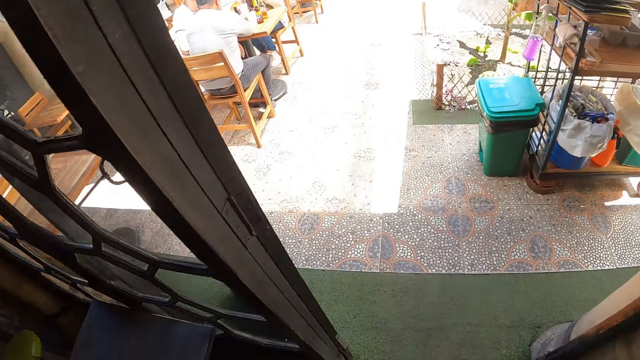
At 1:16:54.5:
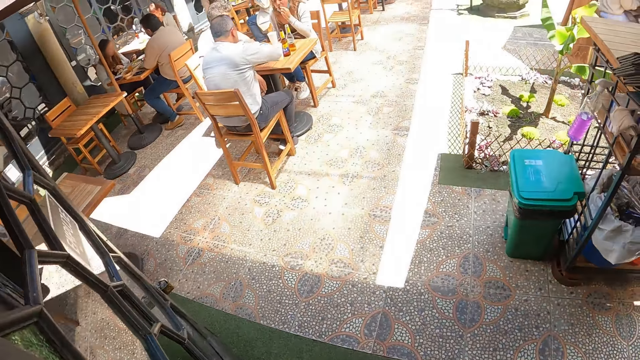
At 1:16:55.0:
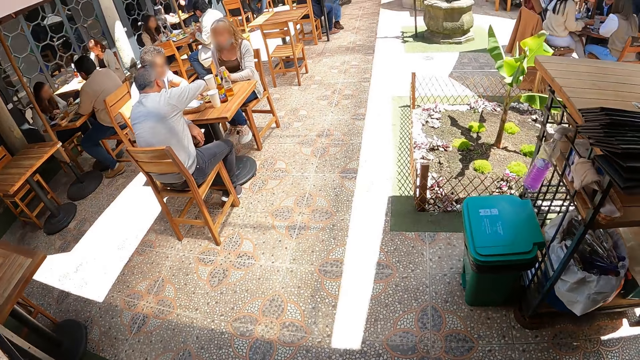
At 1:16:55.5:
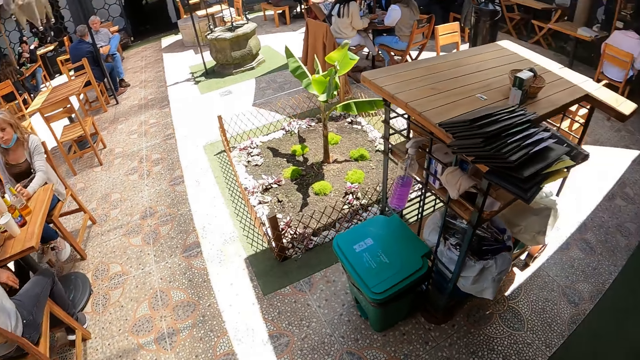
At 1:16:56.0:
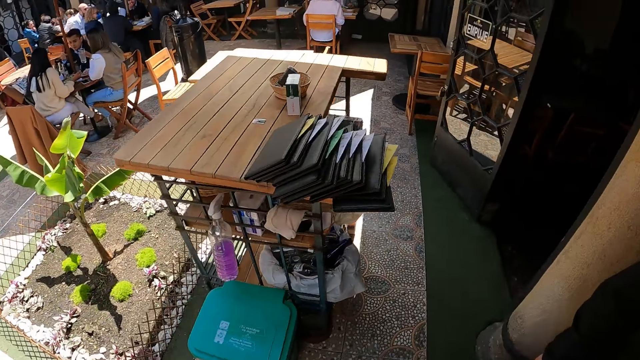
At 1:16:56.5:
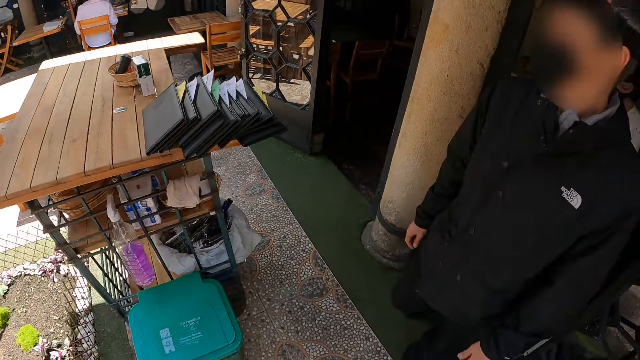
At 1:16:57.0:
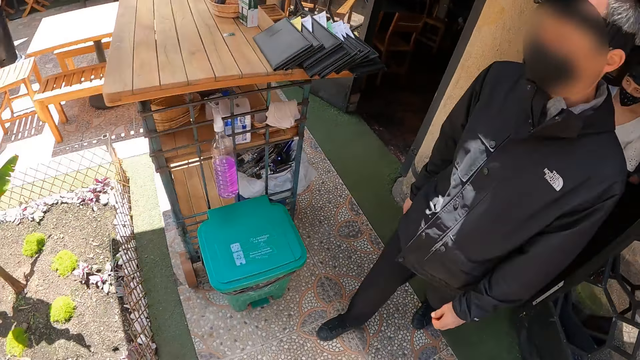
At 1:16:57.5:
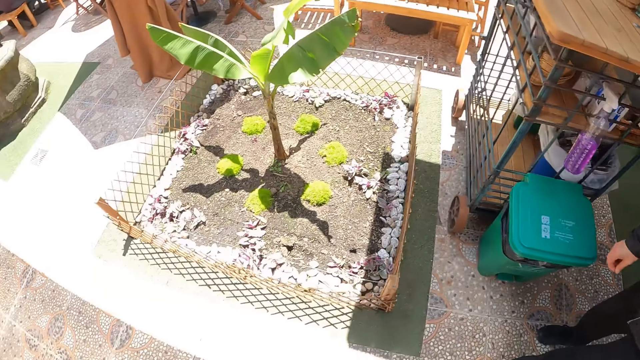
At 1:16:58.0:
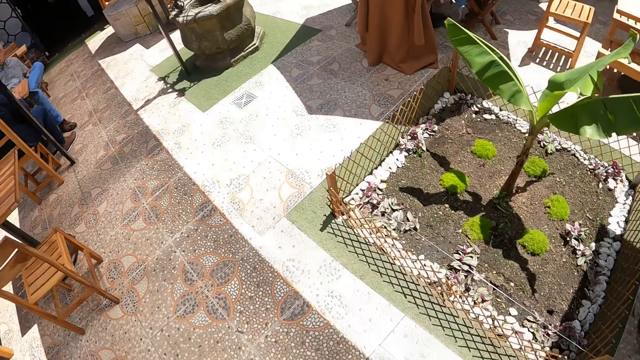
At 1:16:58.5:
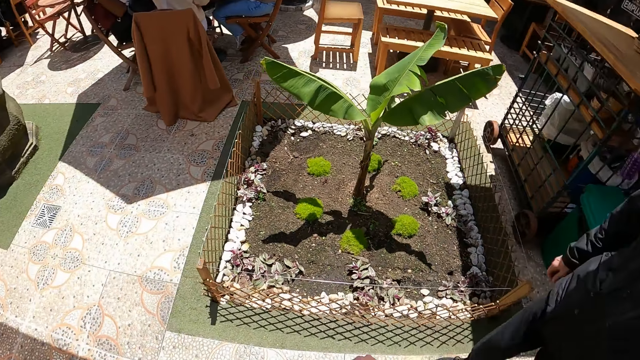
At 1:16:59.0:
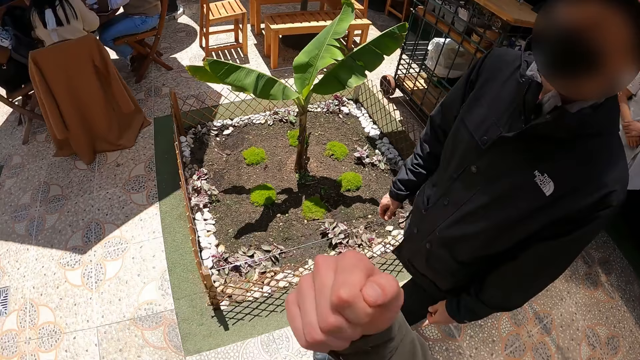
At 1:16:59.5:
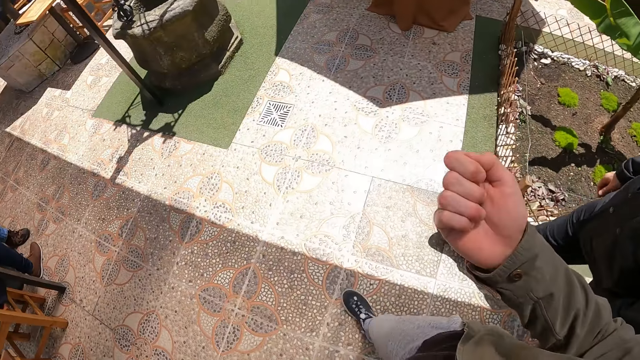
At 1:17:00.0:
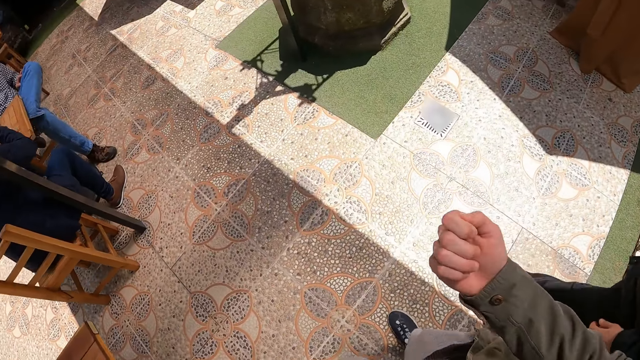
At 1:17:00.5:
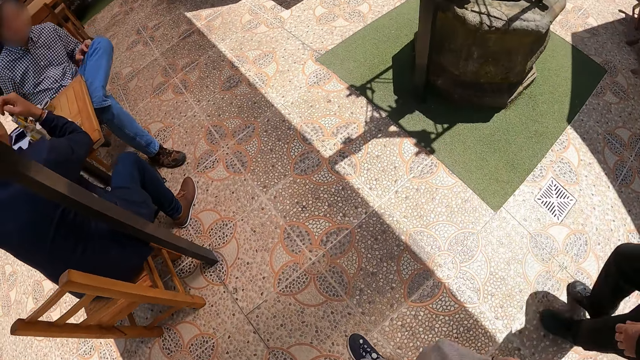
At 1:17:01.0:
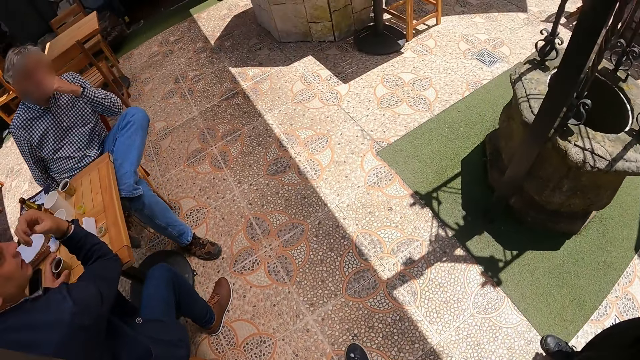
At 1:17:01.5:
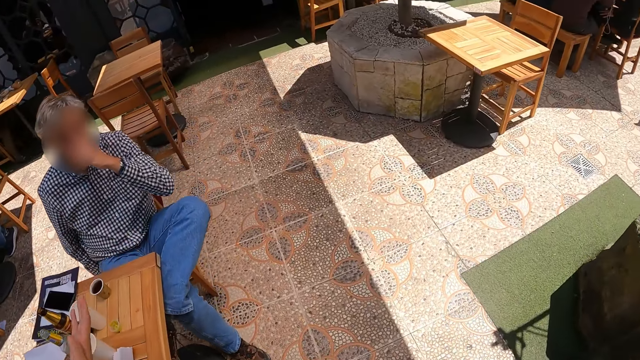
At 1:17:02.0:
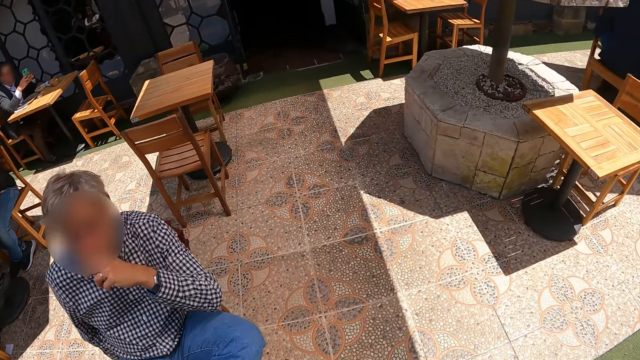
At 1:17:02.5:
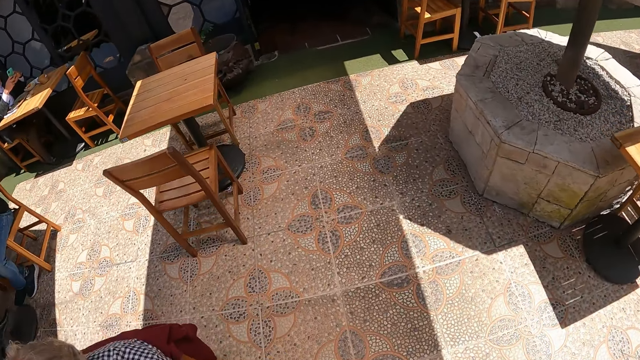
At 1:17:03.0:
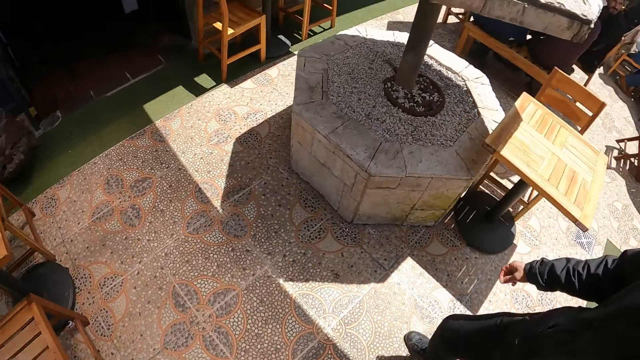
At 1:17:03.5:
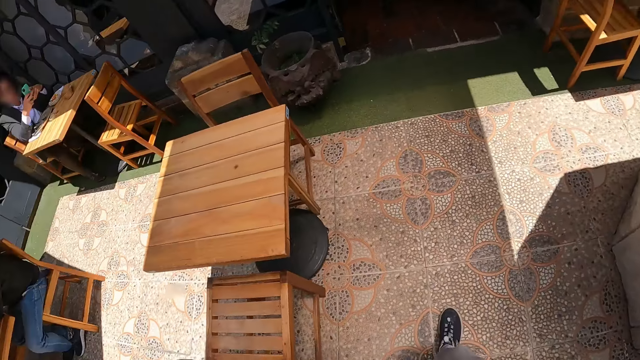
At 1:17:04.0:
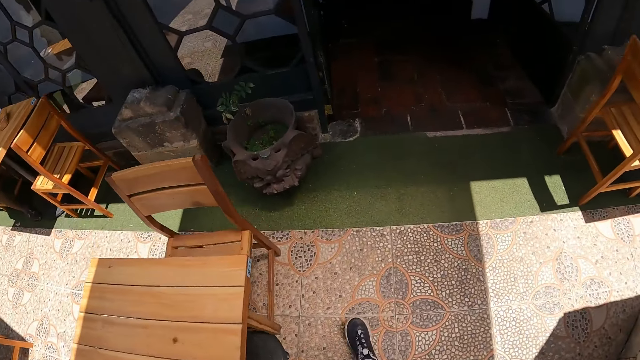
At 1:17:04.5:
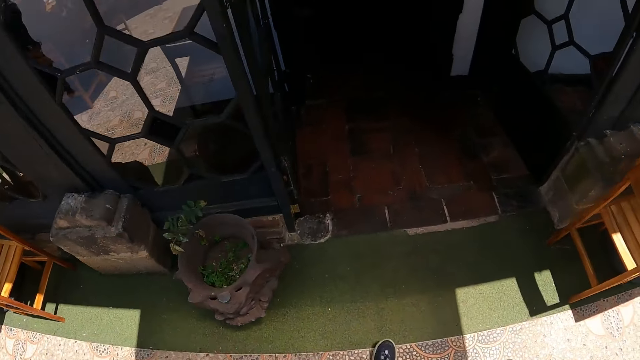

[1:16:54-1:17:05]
A man walks around the restaurant. The camera wearer gestures his hand. The man walks in the restaurant. The camera wearer interacts with the man. He walks in the restaurant. He walks in the restaurant again.

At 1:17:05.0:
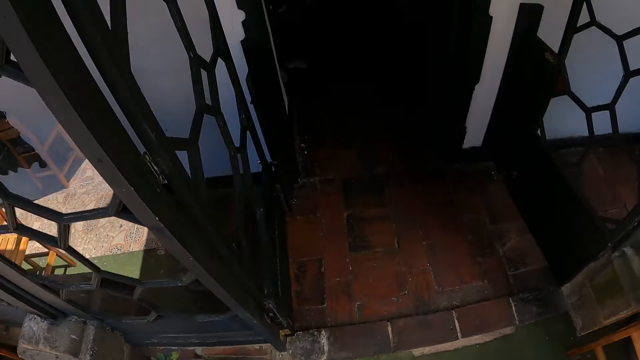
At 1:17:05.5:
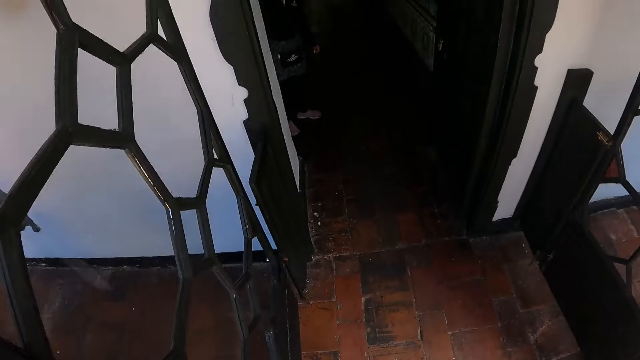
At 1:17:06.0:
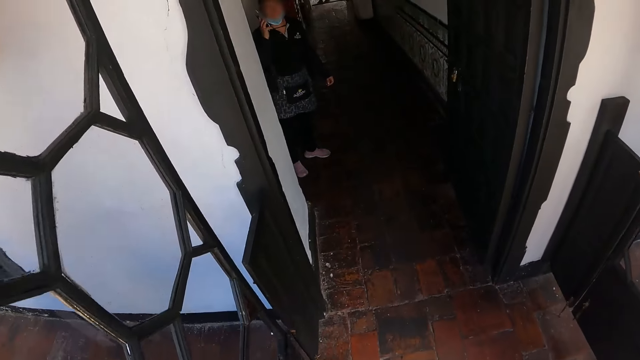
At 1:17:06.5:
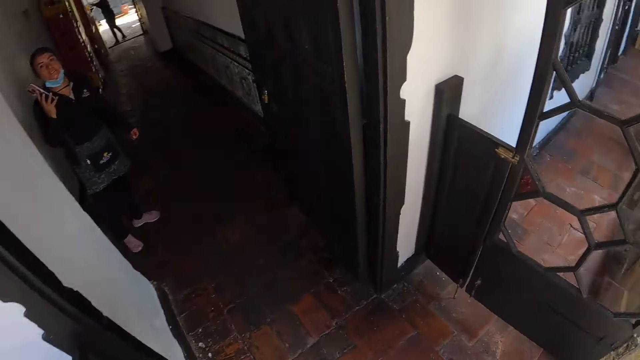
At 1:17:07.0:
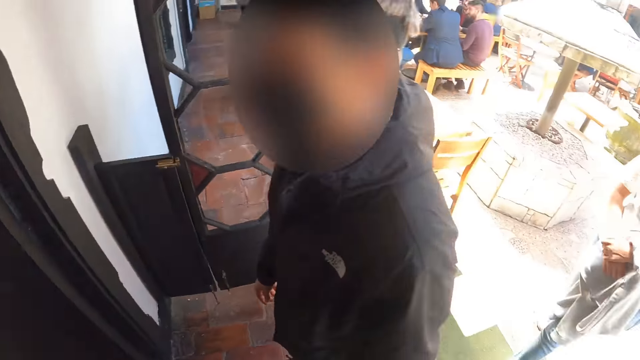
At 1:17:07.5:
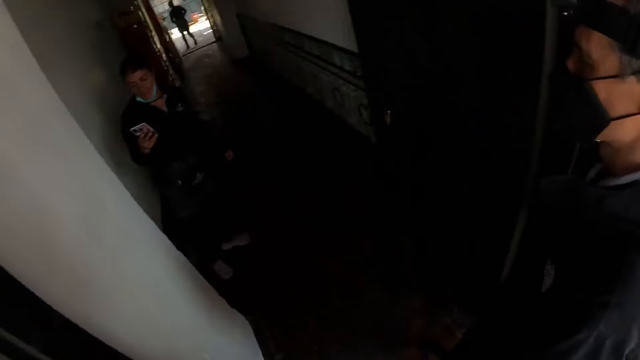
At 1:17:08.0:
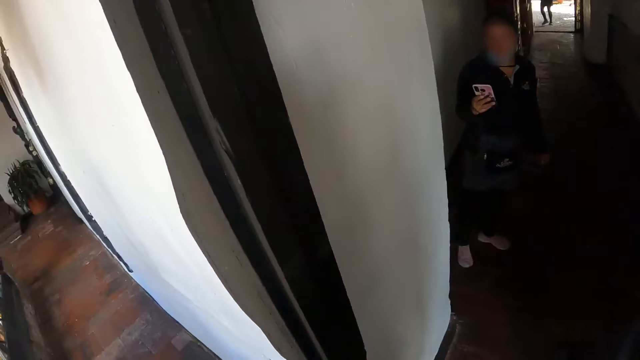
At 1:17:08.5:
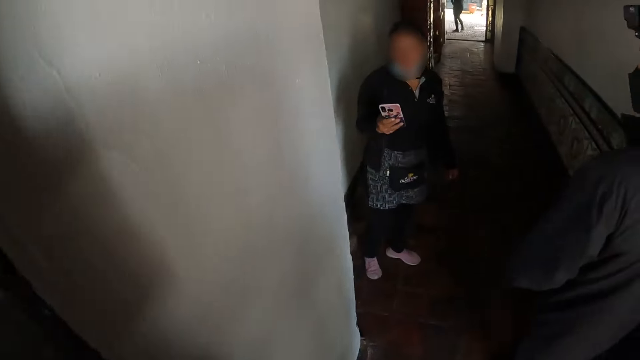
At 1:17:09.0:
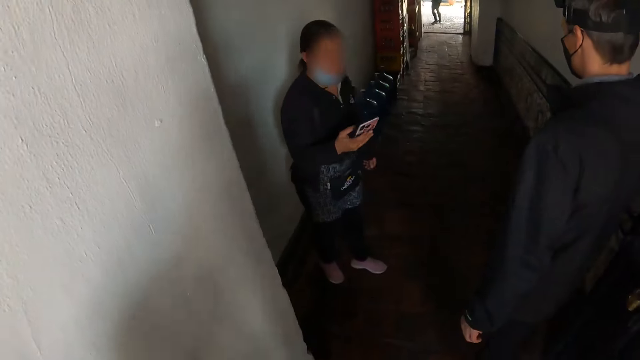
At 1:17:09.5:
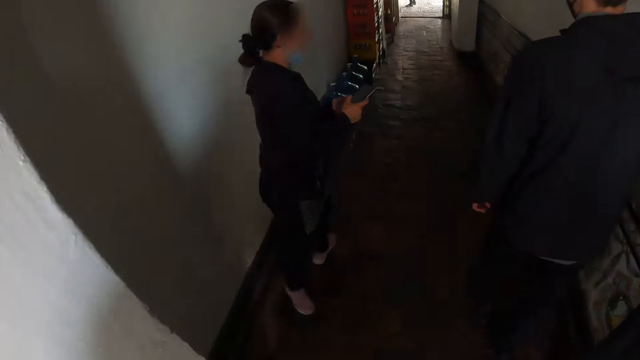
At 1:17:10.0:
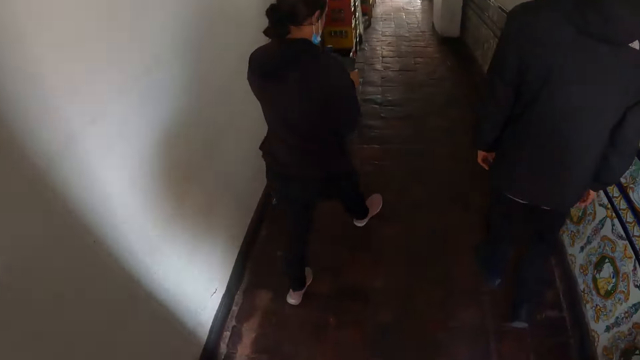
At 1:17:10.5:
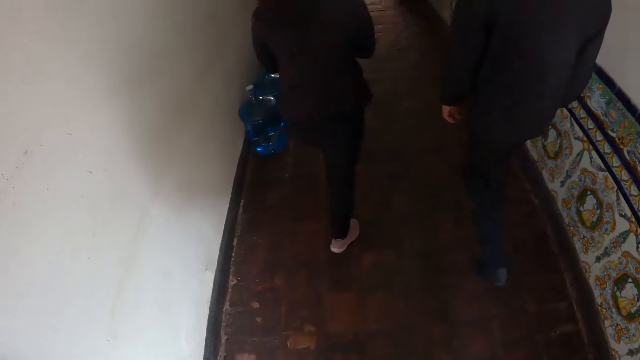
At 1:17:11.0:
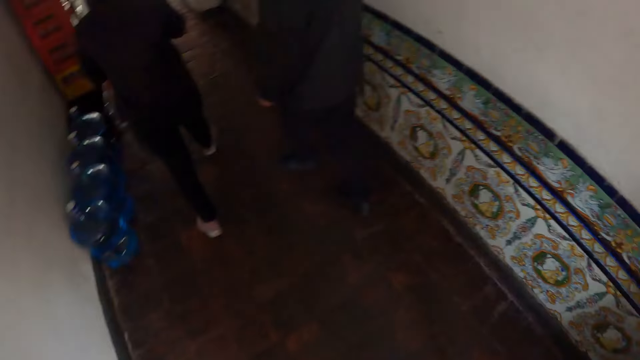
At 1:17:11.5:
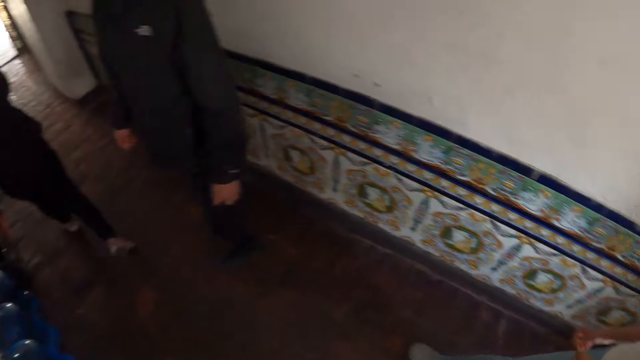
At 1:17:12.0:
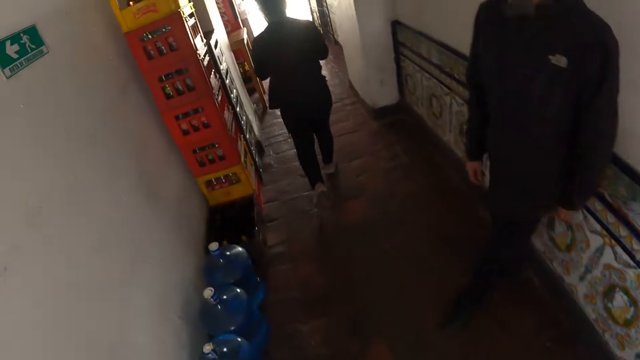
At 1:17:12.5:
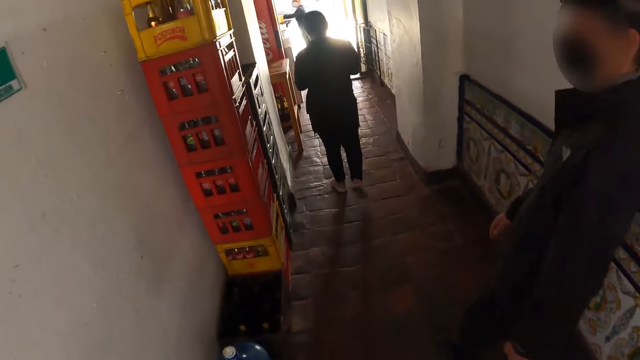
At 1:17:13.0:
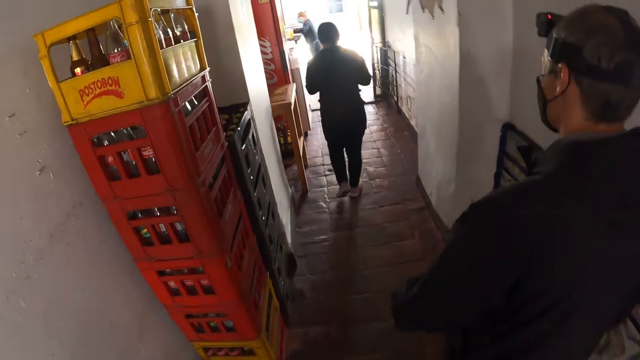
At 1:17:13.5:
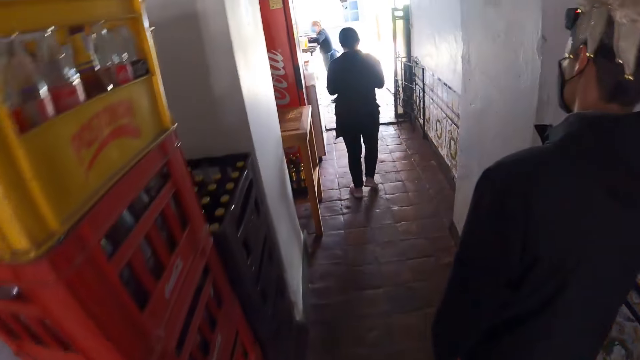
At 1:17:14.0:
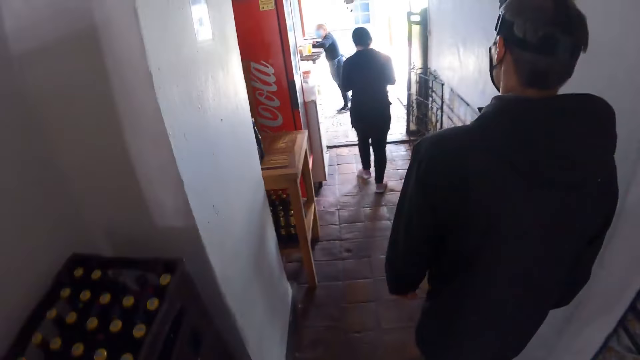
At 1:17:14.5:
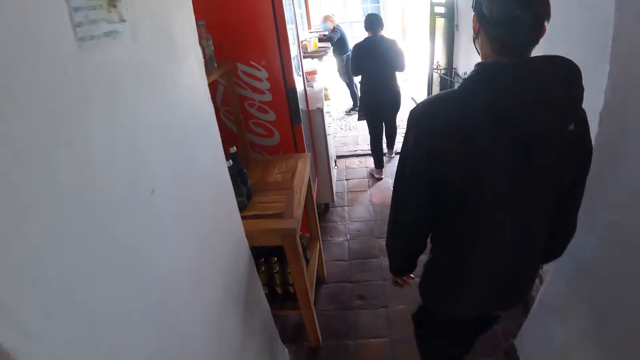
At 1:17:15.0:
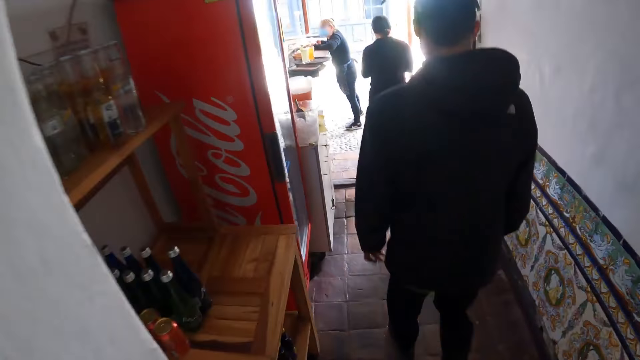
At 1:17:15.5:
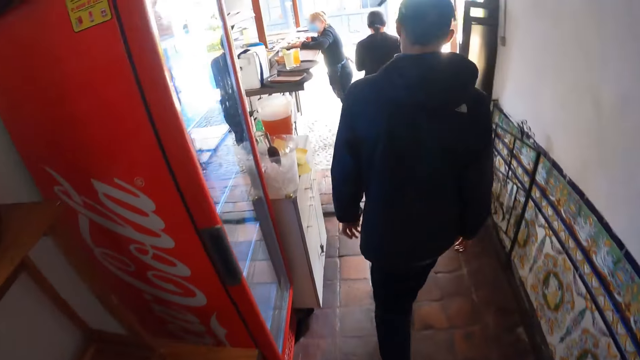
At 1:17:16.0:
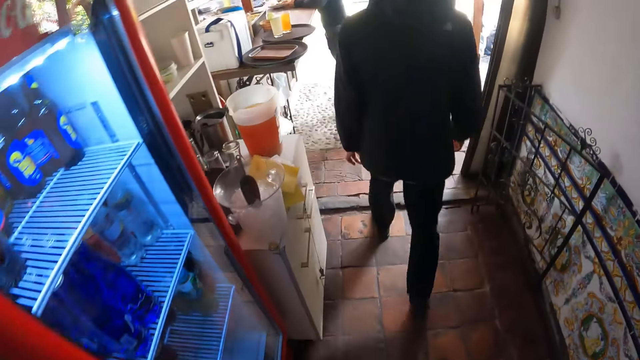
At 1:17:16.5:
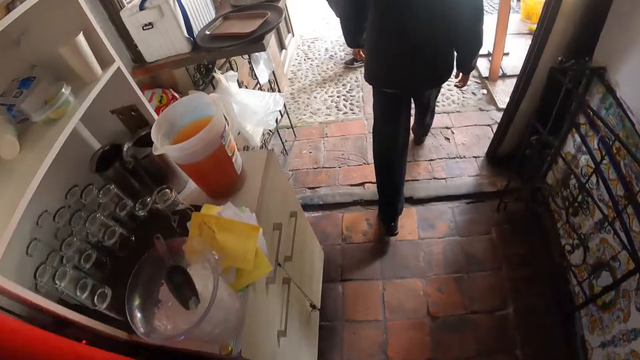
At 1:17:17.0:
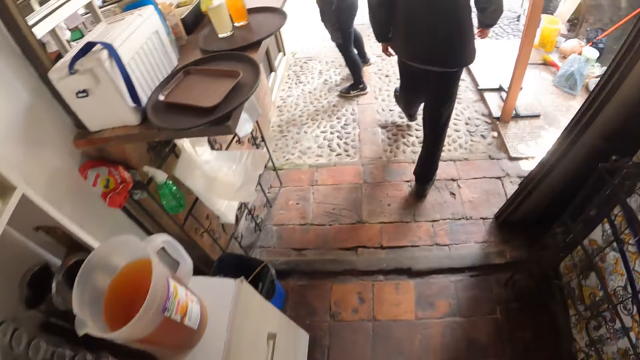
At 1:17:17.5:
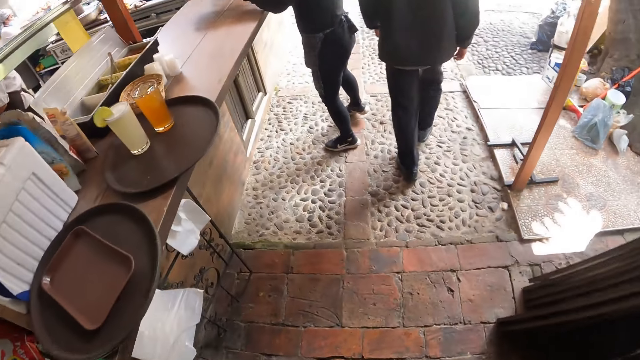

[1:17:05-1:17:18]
The camera wearer looks around the restaurant. They turn around. A man walks around the restaurant. The camera wearer walks in the restaurant premises. The man turns around. The man walks around the restaurant. The camera wearer walks around the restaurant.
